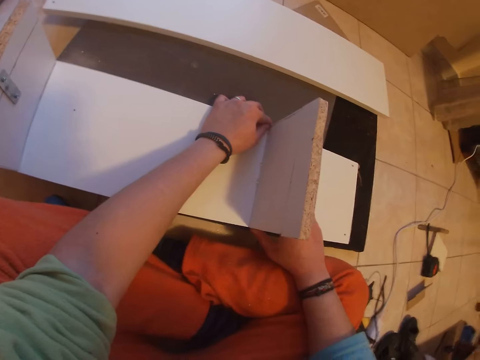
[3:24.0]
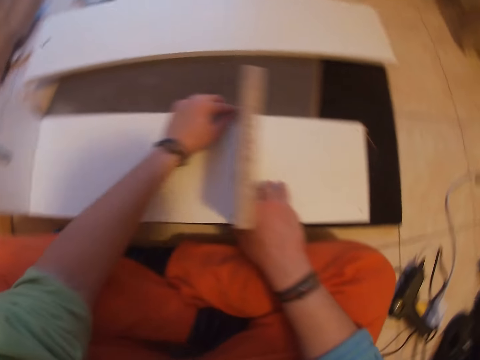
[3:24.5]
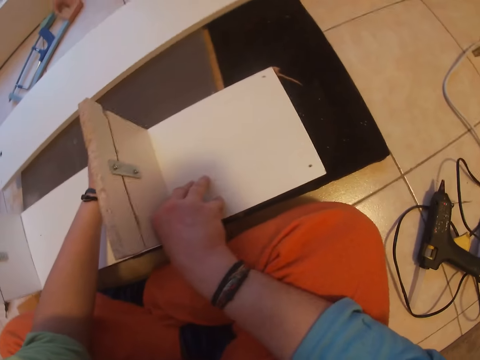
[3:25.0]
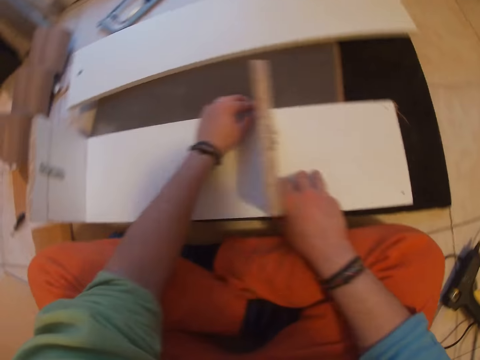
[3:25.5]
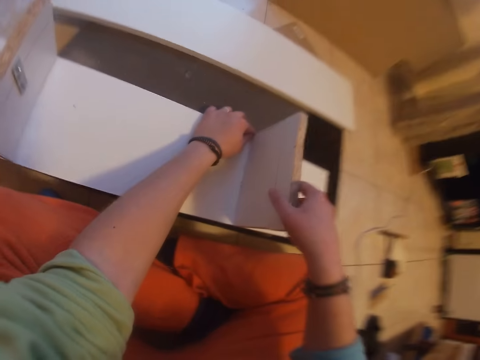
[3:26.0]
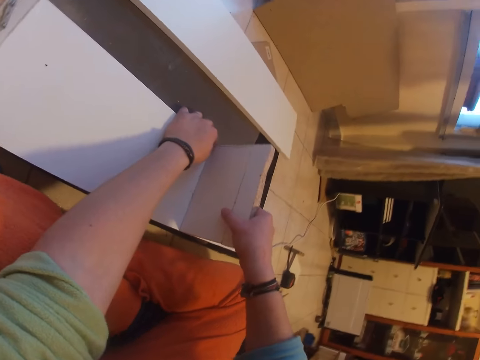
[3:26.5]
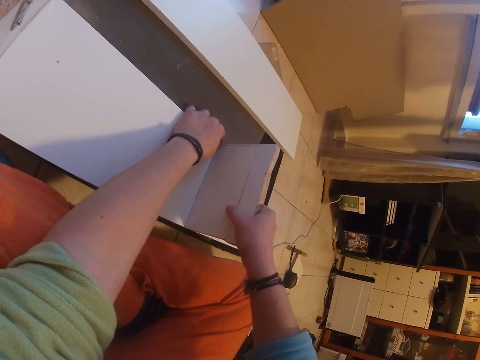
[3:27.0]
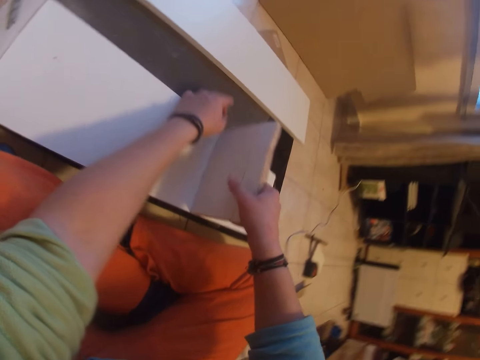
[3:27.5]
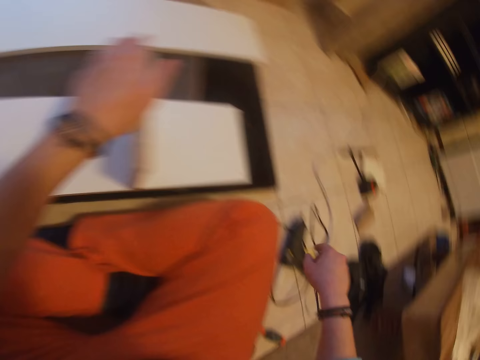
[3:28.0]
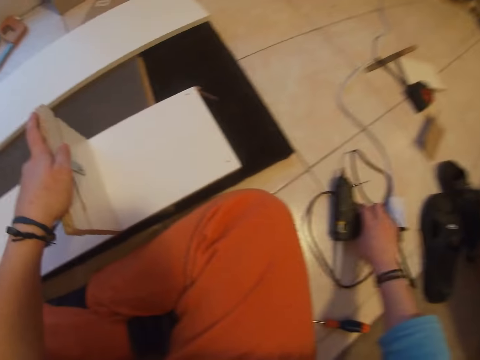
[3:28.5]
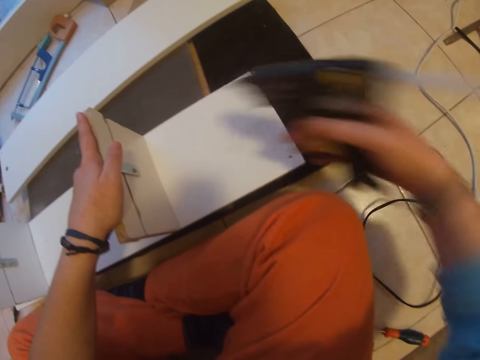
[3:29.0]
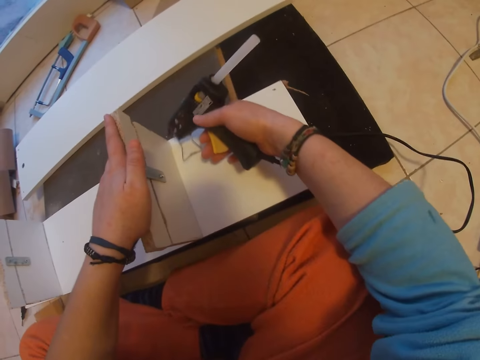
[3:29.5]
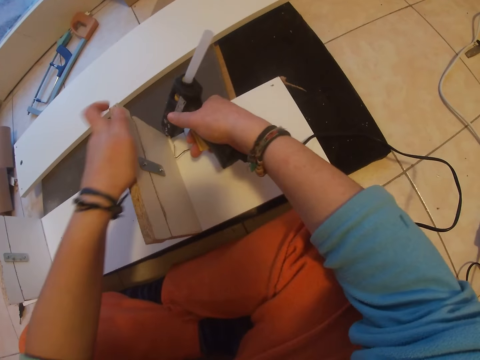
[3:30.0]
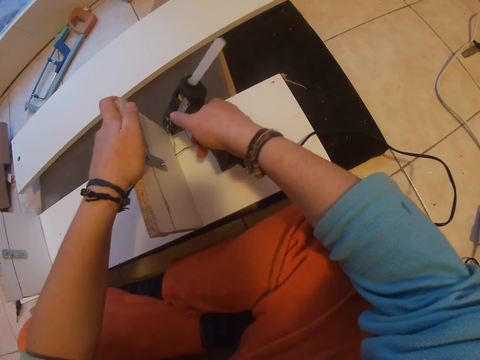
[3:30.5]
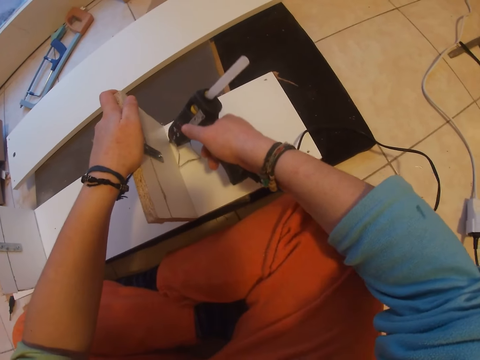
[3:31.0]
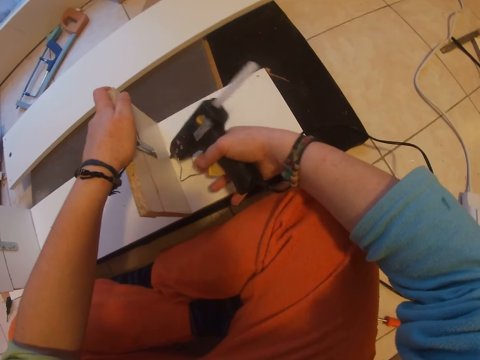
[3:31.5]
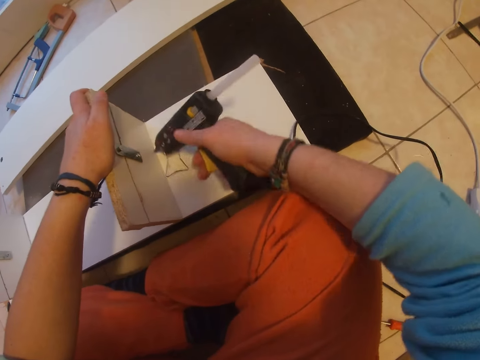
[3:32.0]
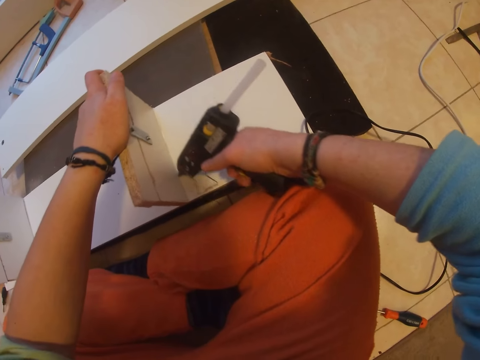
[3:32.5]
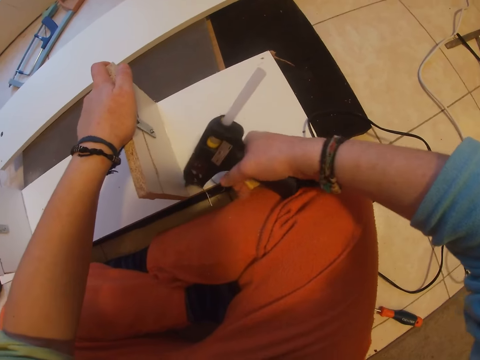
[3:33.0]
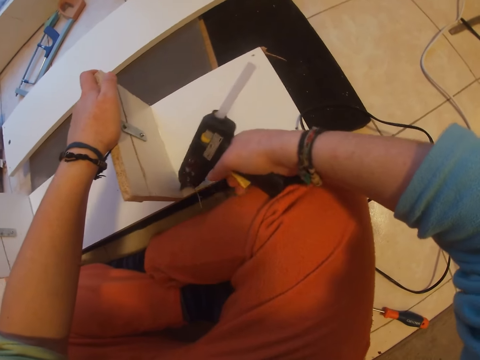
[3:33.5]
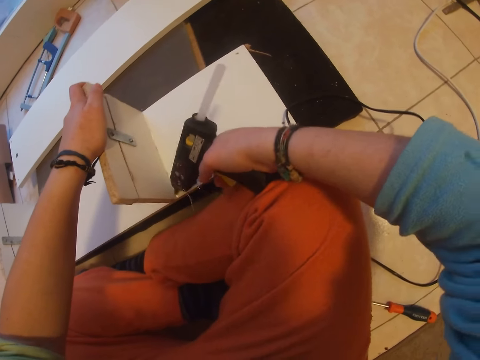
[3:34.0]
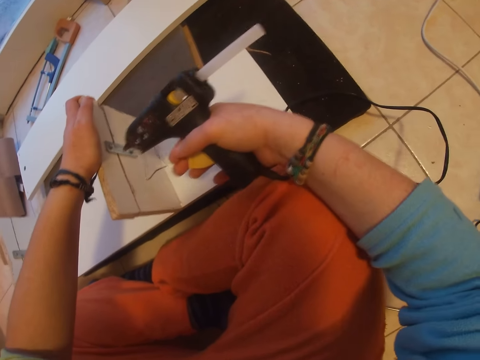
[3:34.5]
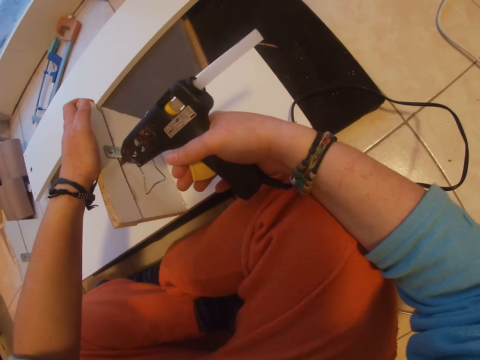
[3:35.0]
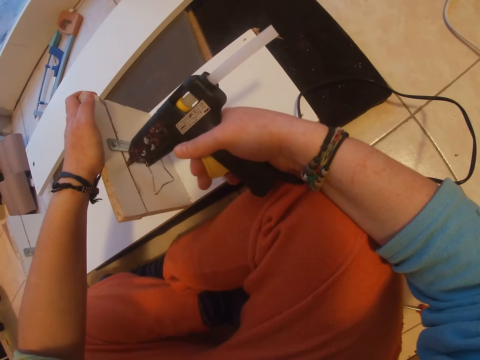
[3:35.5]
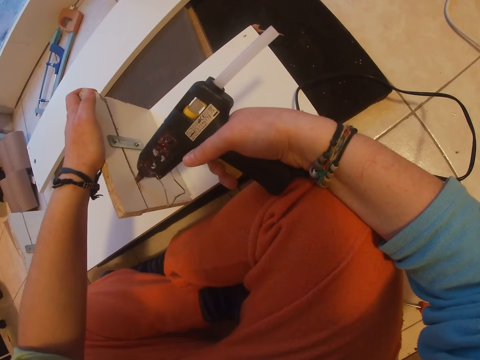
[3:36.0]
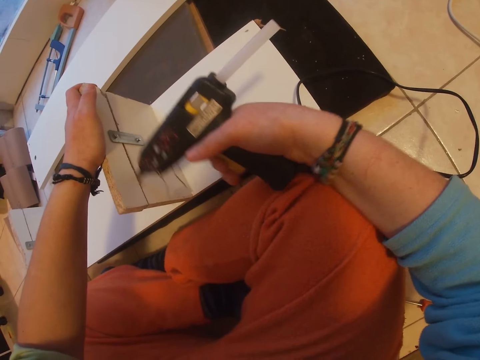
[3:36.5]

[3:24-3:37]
The camera wearer examines the cardboard. She picks up the glue gun from the floor with her right hand. She puts glue on the wood on top of the stack of wood on the floor with the glue gun in her right hand.

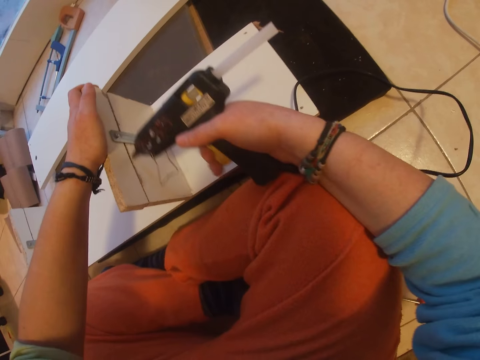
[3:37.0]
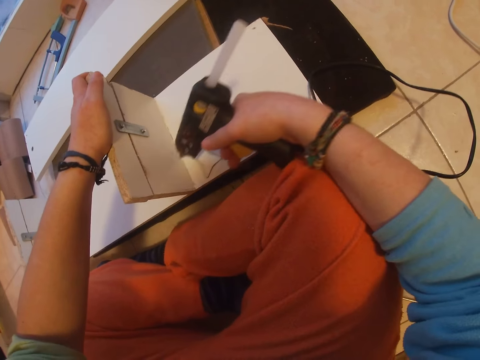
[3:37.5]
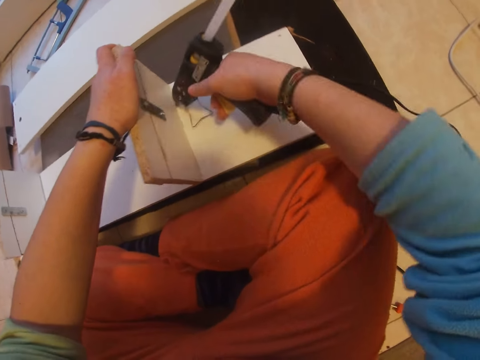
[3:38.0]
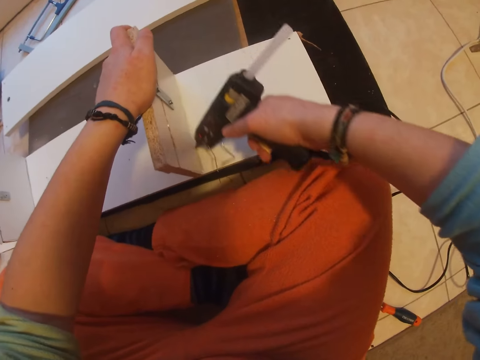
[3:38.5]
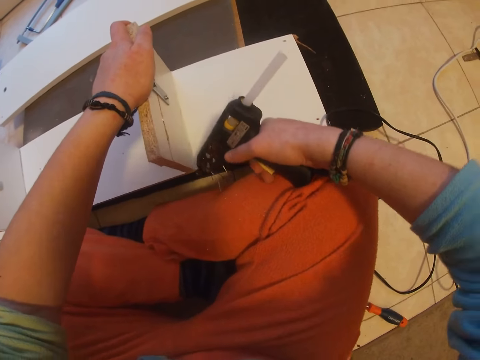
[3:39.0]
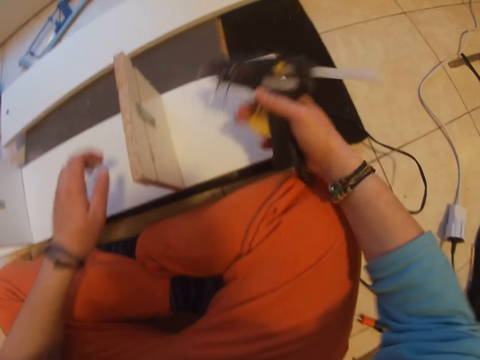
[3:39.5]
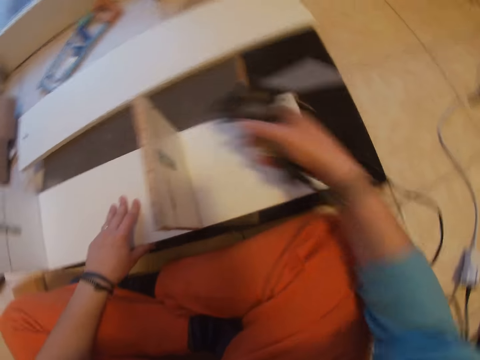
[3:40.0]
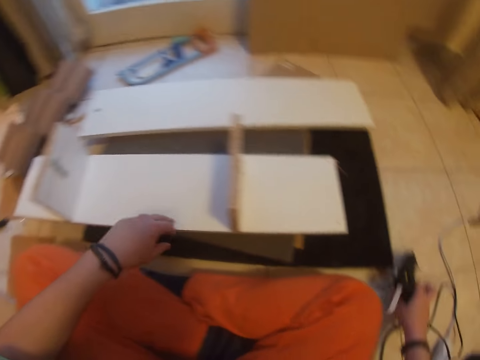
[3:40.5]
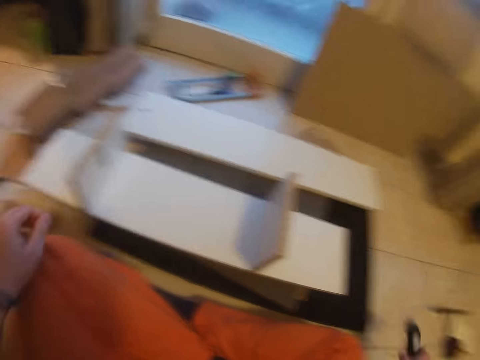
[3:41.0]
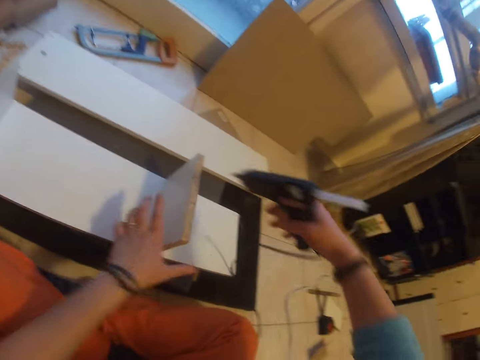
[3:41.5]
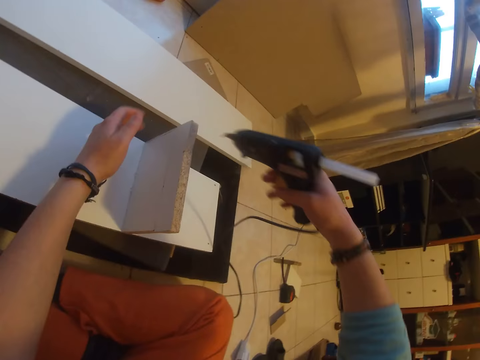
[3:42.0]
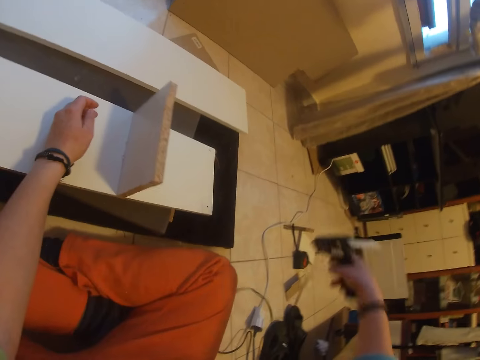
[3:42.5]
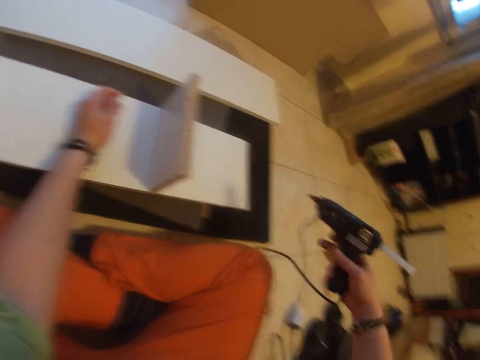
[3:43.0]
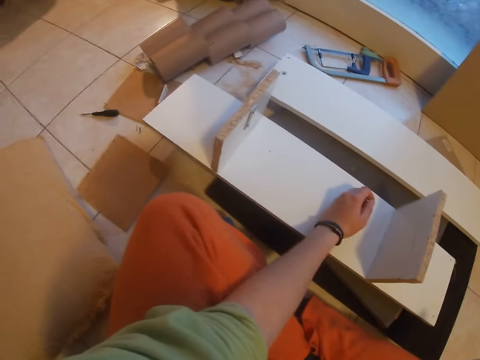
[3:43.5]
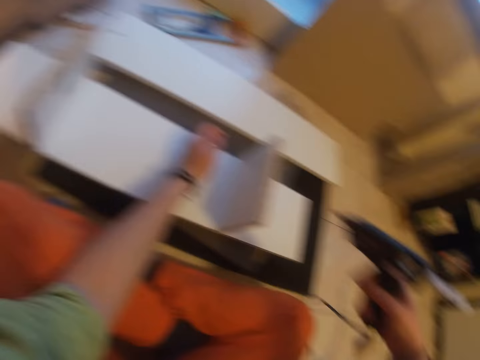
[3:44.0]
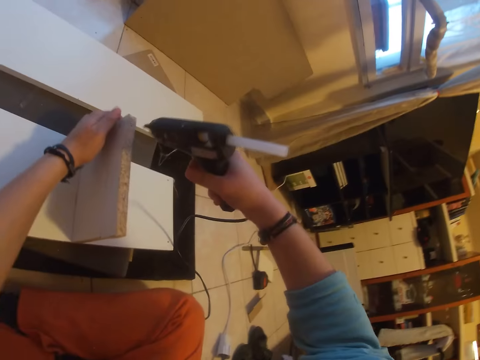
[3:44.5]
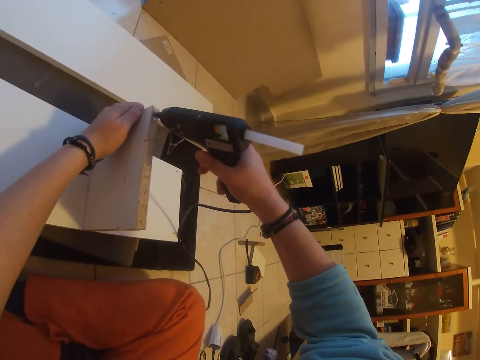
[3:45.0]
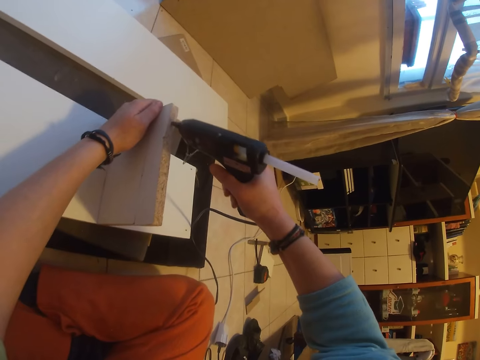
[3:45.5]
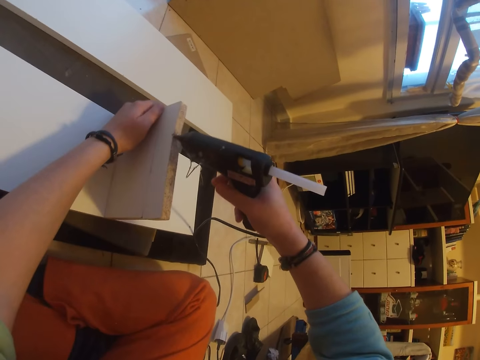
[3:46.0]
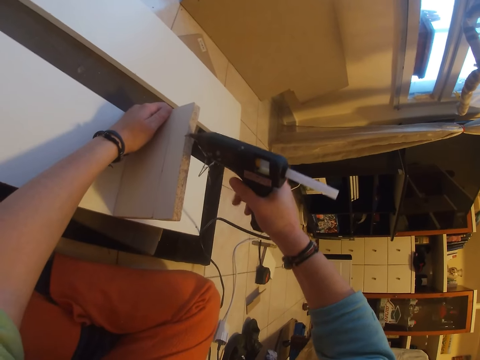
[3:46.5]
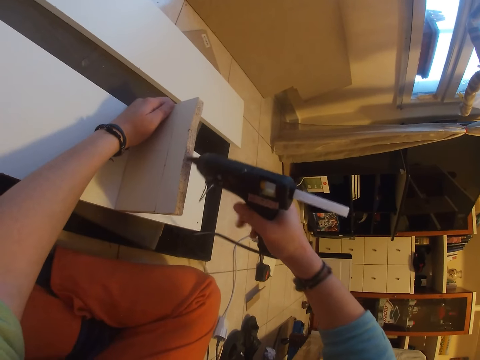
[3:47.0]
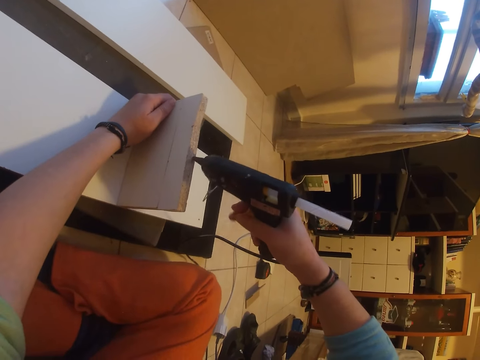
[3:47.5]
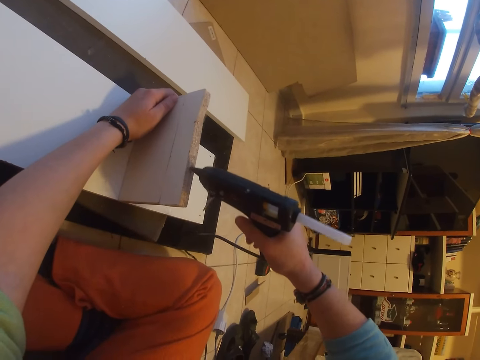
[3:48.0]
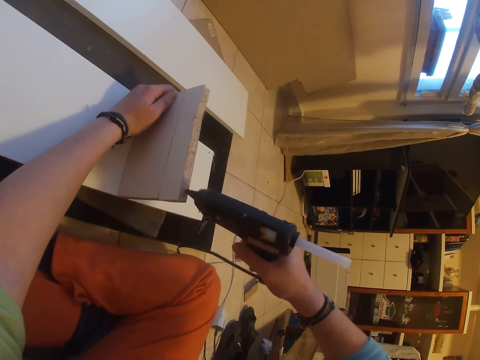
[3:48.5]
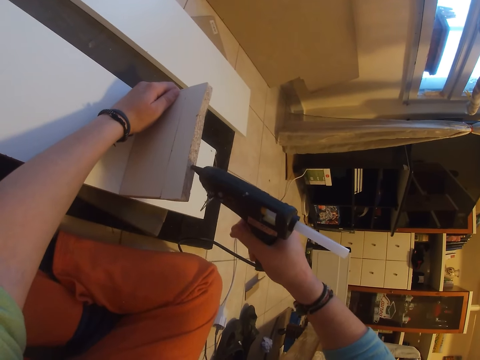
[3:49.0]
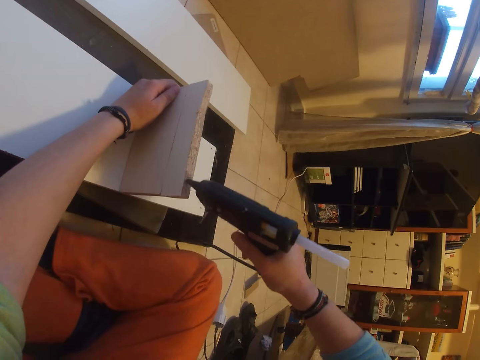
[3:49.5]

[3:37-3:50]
The camera wearer moves the wood on top of the stack of wood with her left hand. She puts the glue gun on the floor. She picks up the glue gun from the floor. She puts glue on the attached wood on top of the stack of wood on the floor with the glue gun in her left hand.
